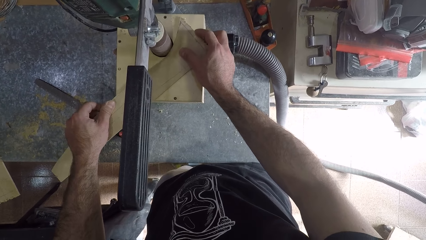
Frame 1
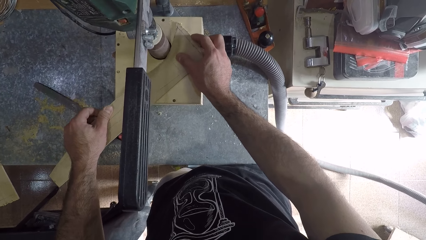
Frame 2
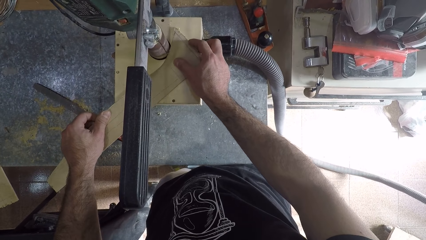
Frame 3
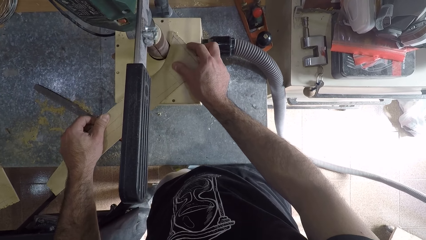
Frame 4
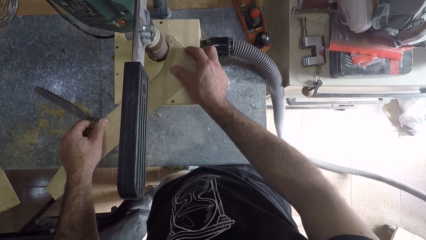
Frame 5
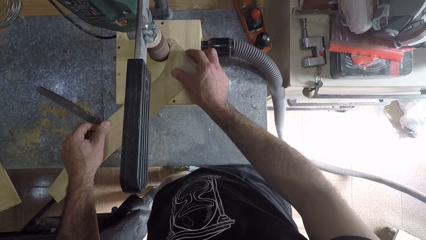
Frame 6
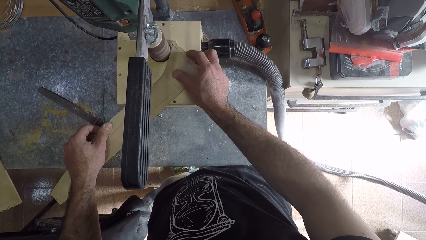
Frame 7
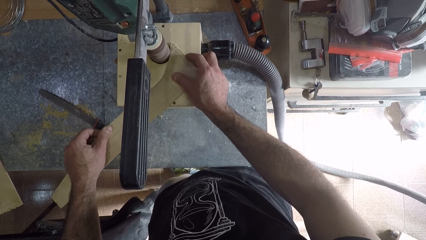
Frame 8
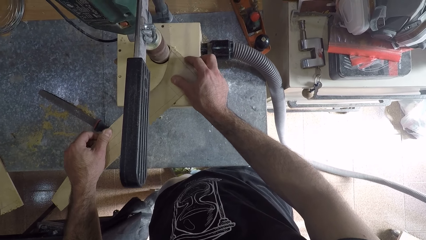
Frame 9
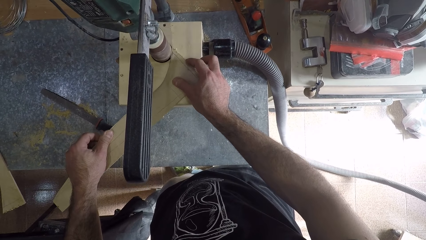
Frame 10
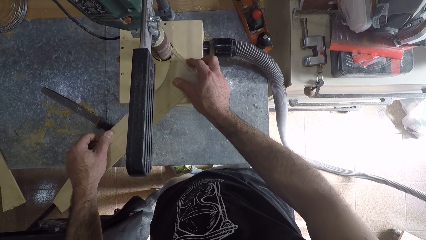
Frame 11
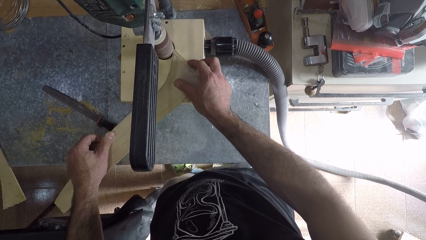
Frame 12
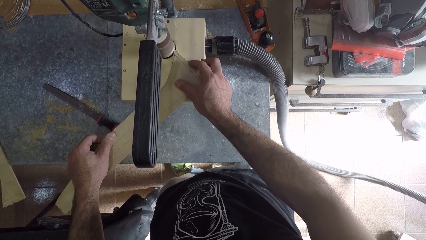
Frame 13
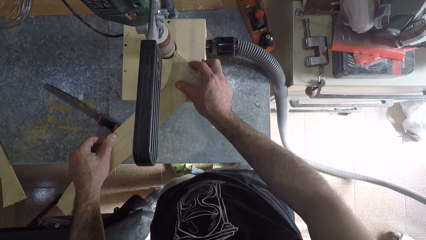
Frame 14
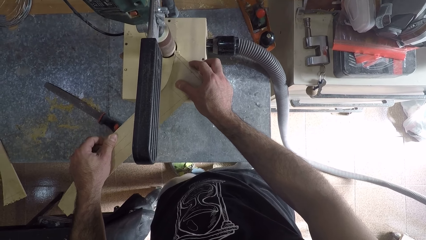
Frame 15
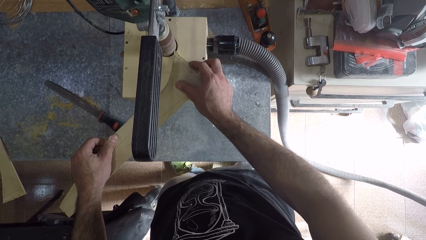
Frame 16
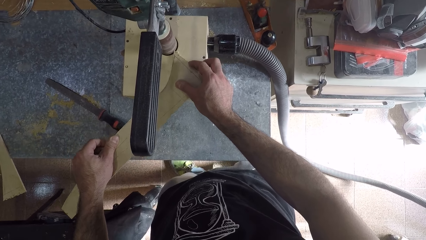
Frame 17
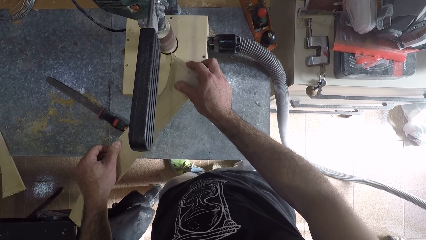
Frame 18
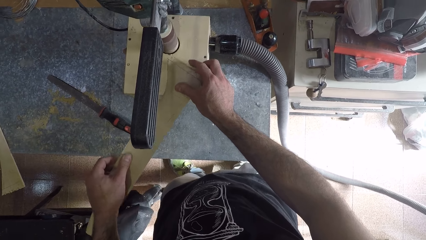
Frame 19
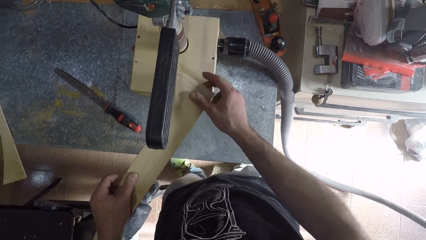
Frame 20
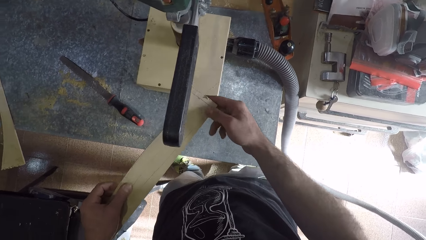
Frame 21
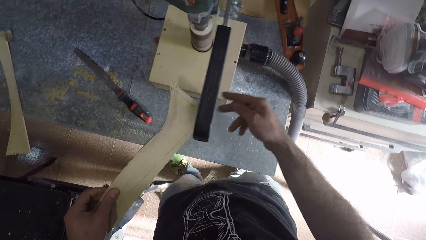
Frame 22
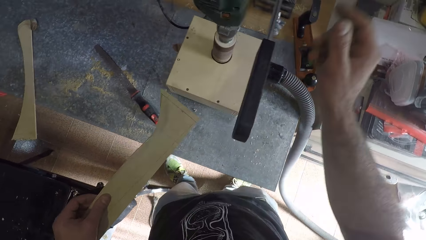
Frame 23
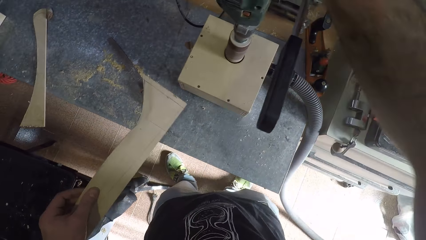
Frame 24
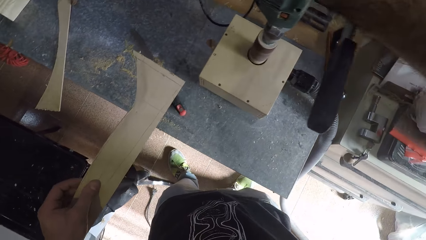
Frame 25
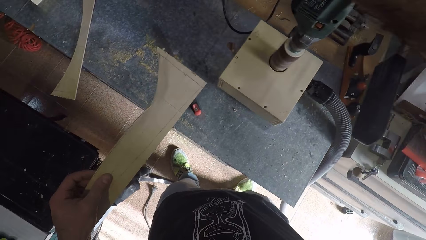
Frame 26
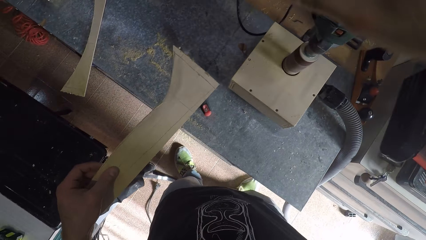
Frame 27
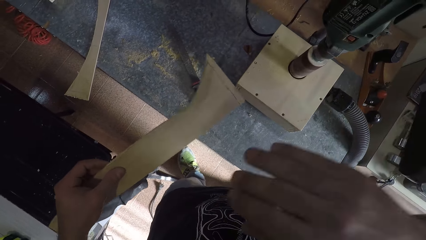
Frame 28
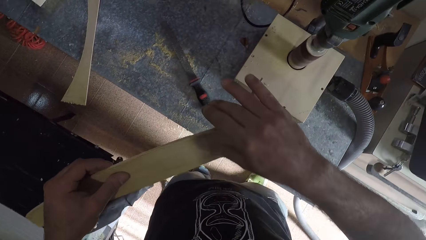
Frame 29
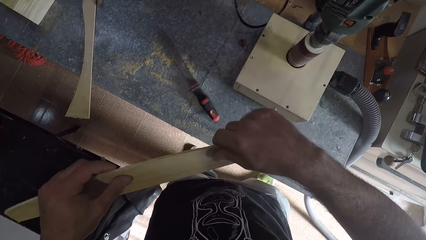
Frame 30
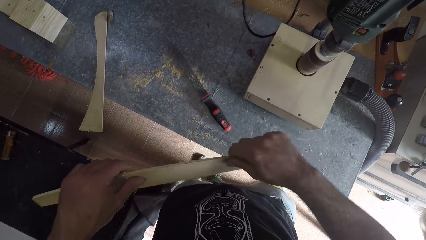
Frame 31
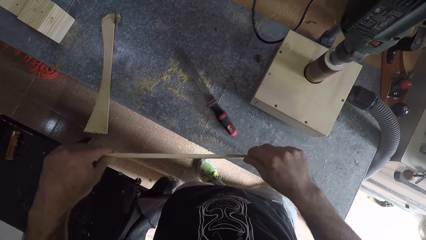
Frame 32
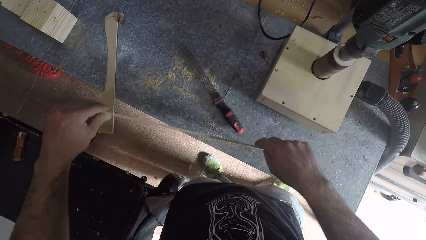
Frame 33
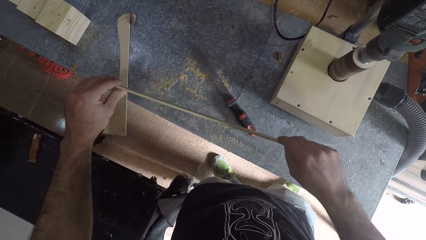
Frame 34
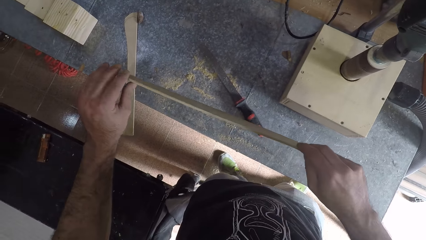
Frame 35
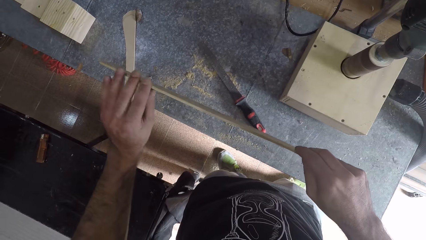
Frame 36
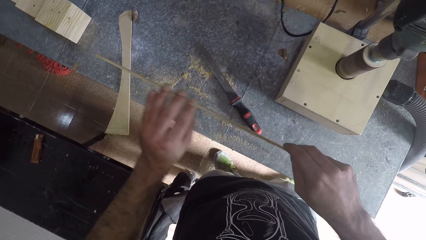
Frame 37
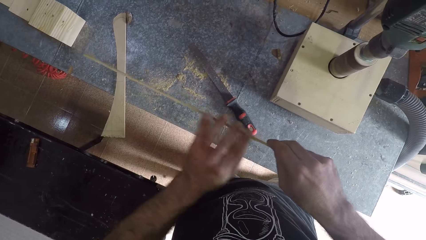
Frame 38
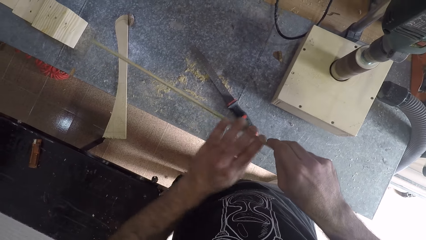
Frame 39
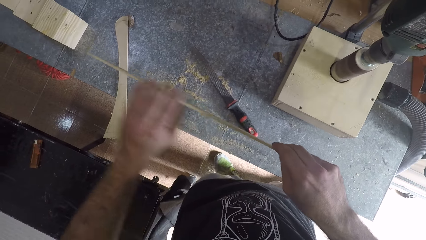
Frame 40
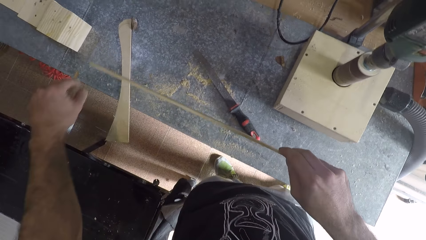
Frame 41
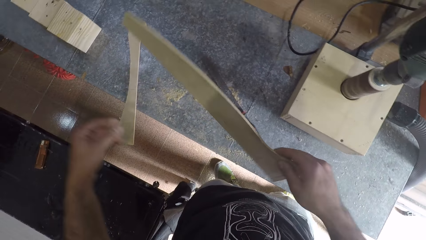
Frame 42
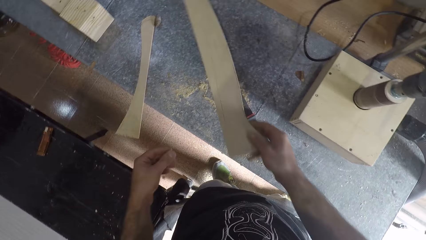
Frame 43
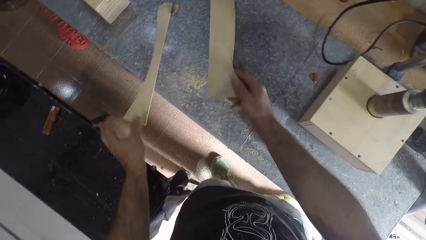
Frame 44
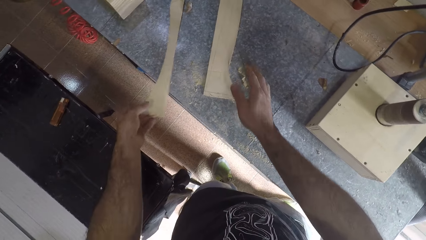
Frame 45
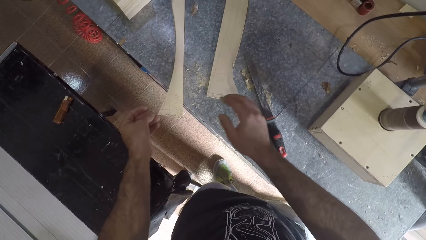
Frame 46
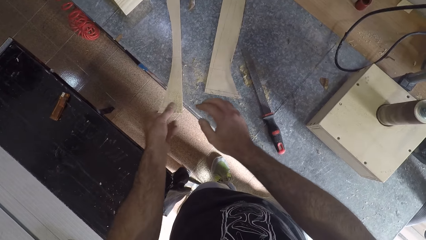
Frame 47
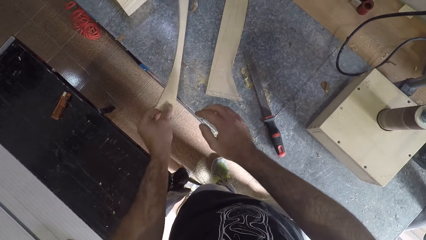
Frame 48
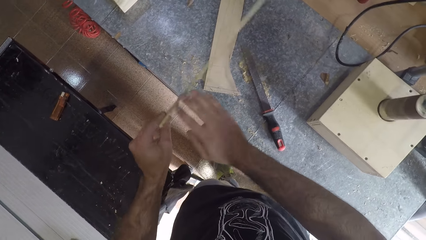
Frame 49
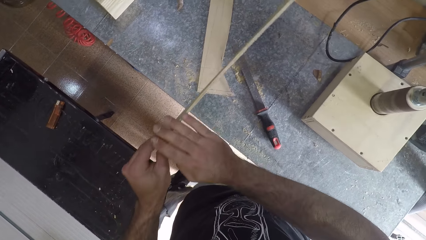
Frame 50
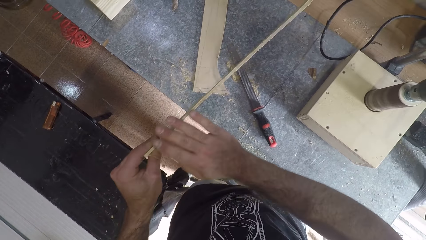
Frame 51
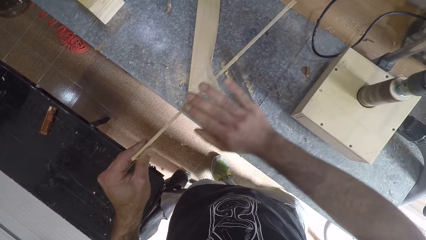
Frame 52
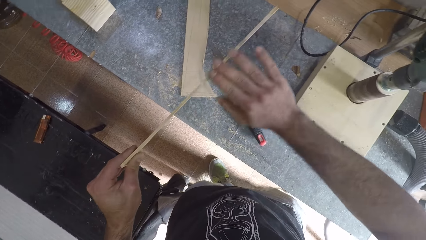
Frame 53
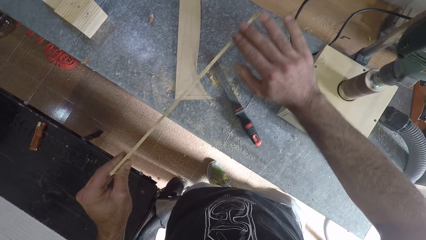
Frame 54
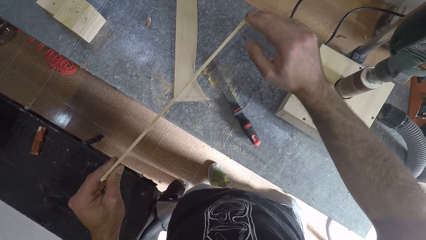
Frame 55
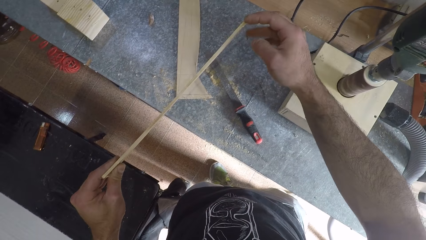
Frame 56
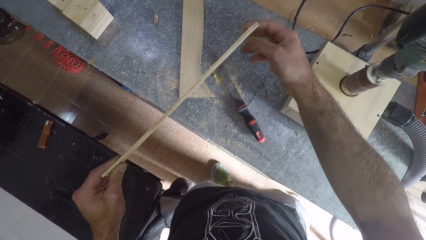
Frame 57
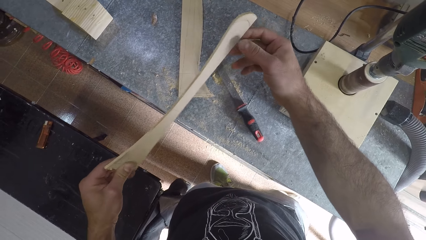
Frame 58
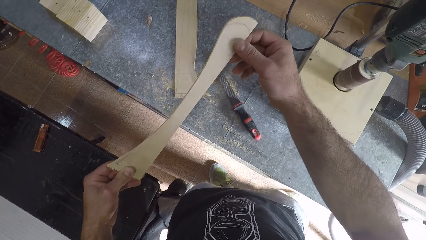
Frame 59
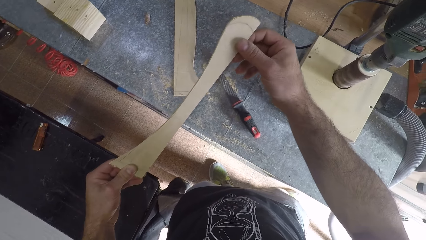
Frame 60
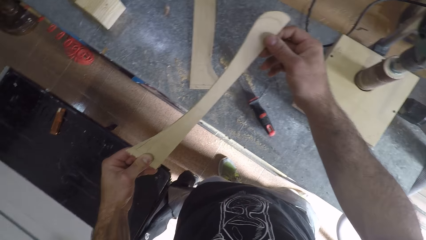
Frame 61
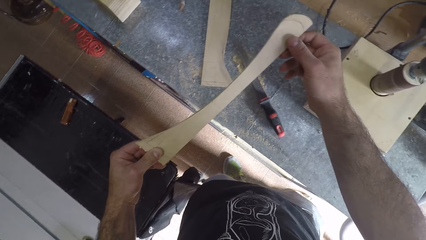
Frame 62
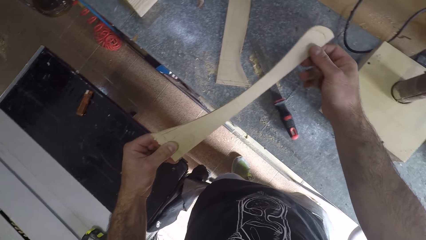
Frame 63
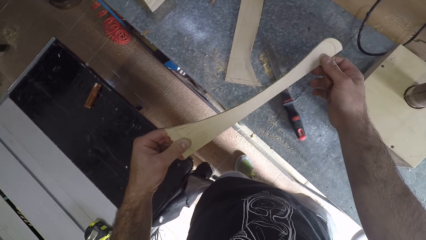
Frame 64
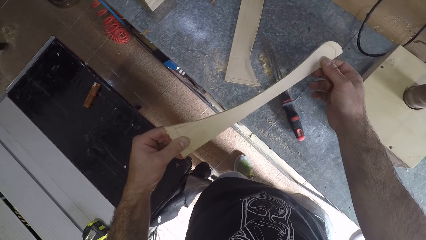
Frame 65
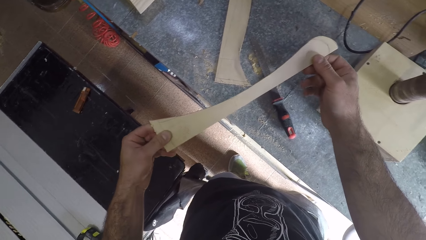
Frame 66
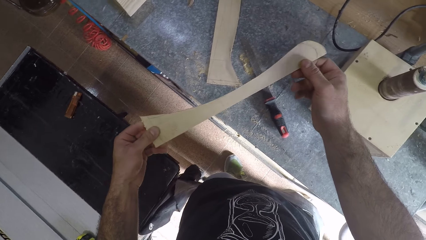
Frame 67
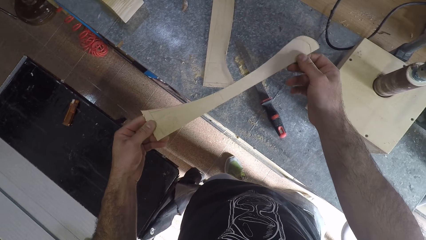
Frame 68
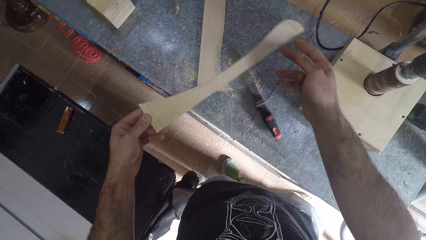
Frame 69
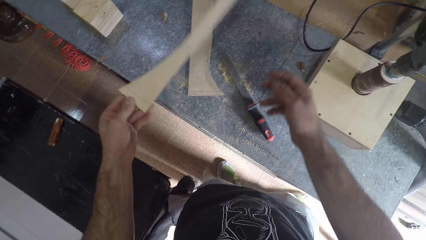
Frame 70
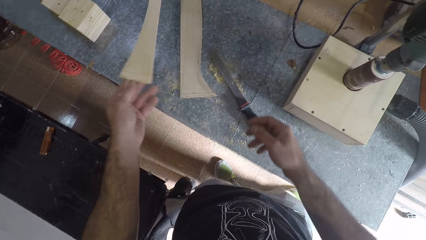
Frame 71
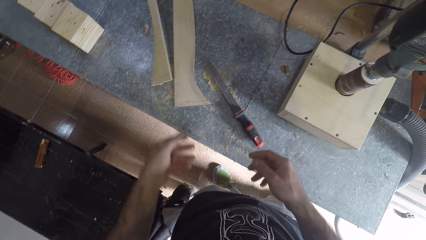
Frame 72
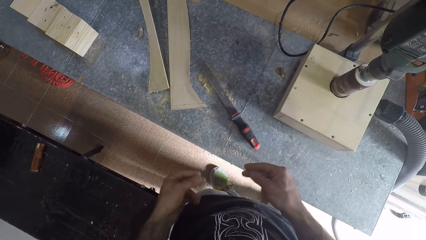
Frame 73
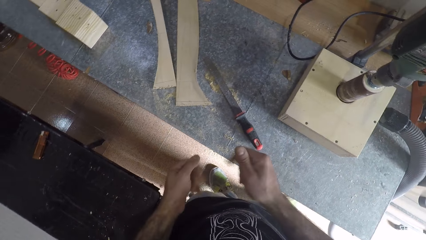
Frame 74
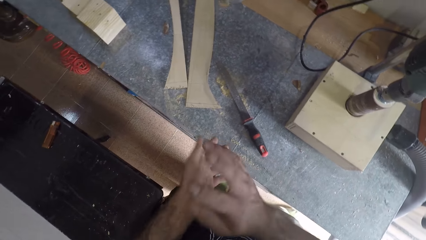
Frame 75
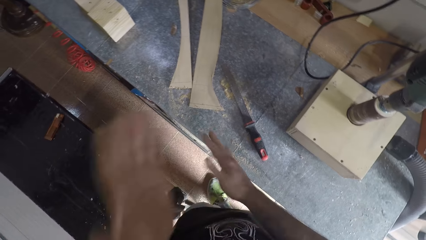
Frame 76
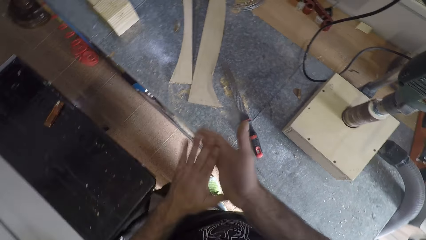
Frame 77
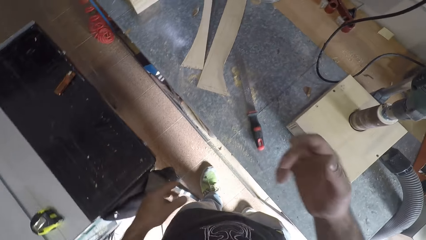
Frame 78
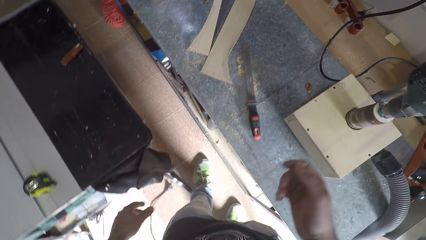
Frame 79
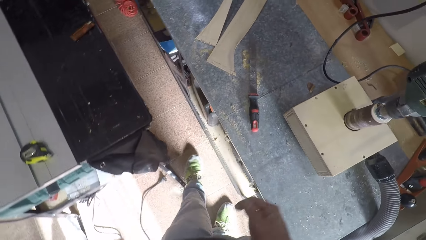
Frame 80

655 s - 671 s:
The camera wearer removes the piece of wood from the drilling machine. He turns off the drilling machine with his right hand. He rubs the piece of wood with his left hand. He feels the soft board. He drops the piece of wood on the table. He picks another piece of wood from the table. He feels the soft board. He smoothens the piece of wood with his right hand. He drops the second piece of wood on the table. He dusts both hands.
